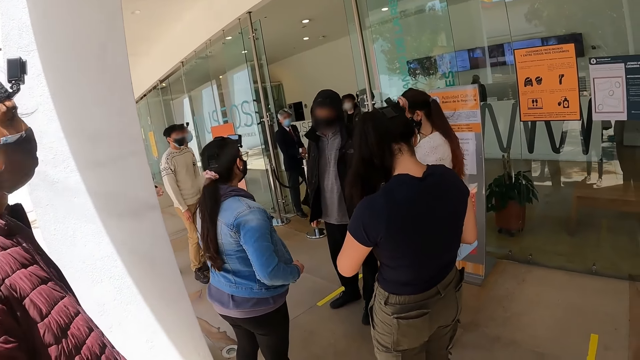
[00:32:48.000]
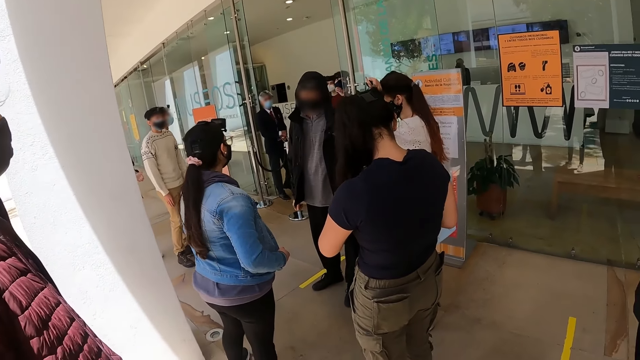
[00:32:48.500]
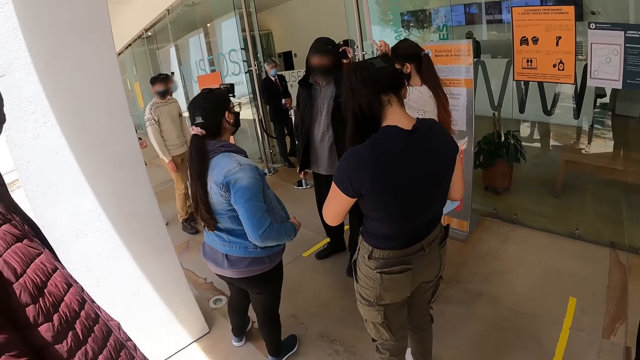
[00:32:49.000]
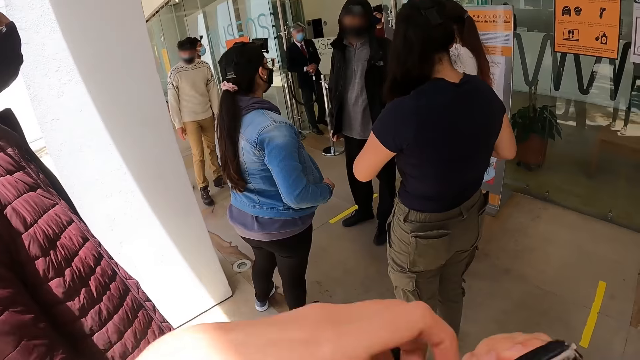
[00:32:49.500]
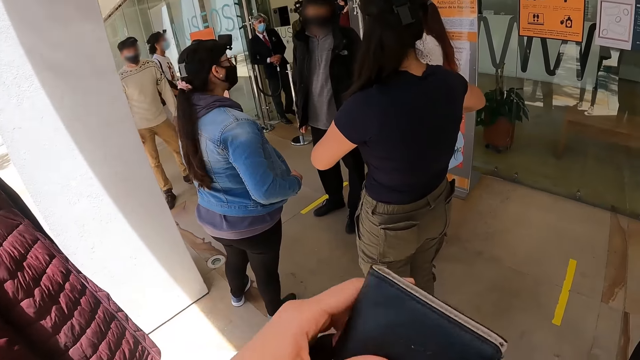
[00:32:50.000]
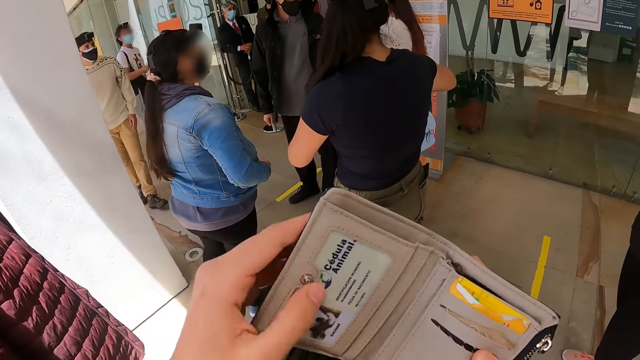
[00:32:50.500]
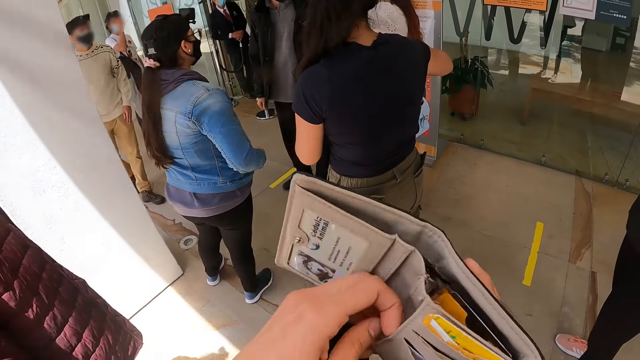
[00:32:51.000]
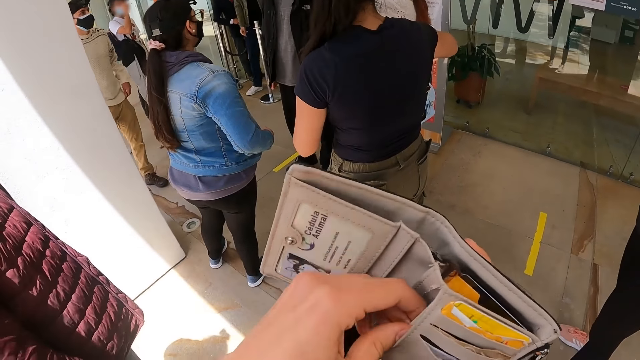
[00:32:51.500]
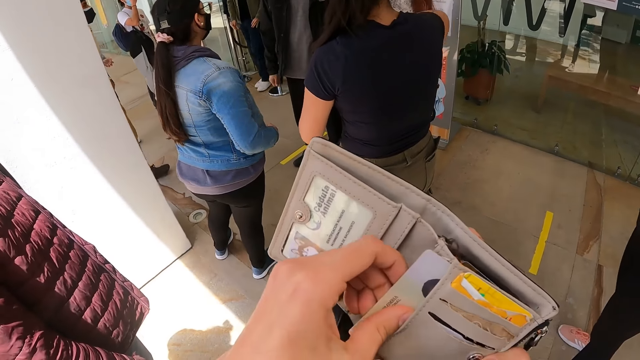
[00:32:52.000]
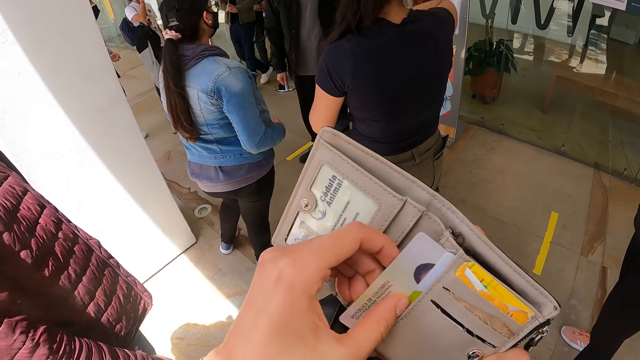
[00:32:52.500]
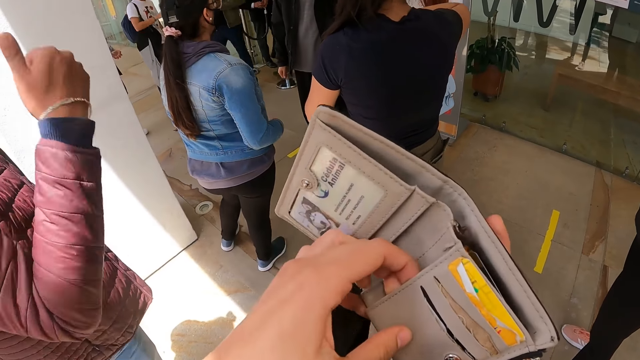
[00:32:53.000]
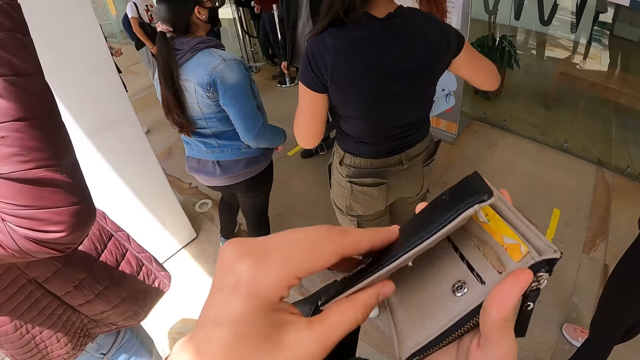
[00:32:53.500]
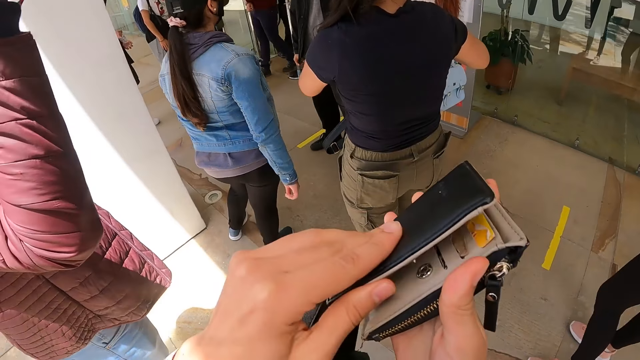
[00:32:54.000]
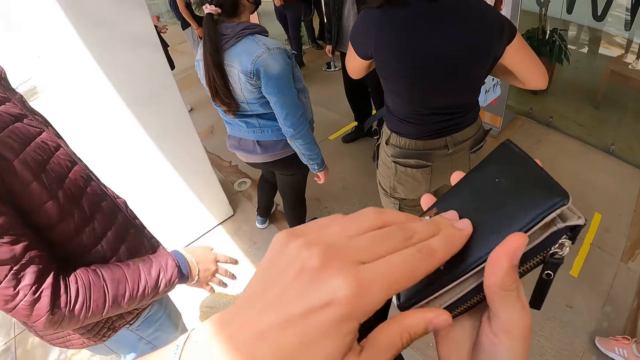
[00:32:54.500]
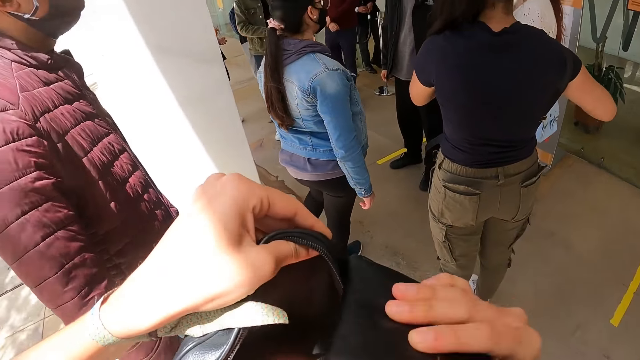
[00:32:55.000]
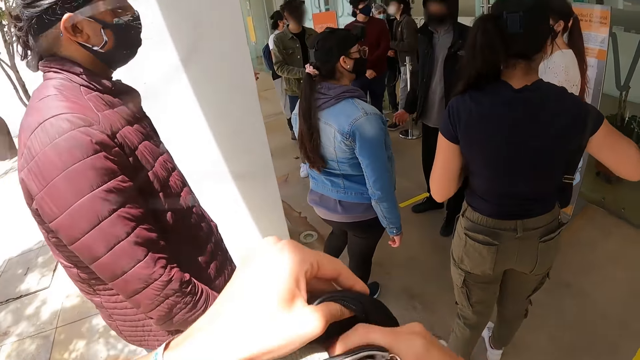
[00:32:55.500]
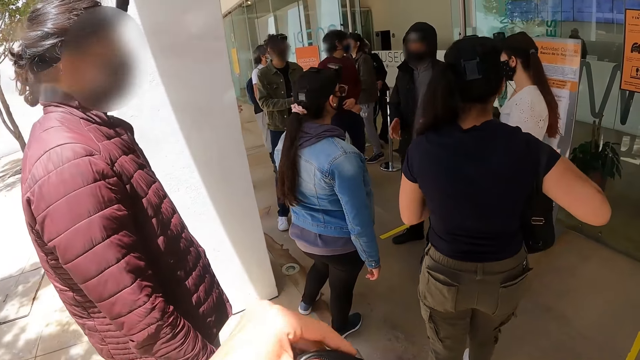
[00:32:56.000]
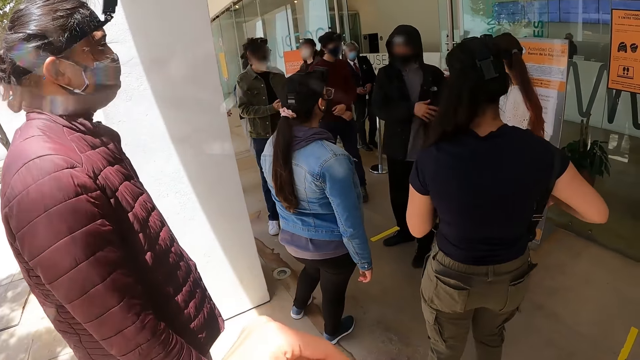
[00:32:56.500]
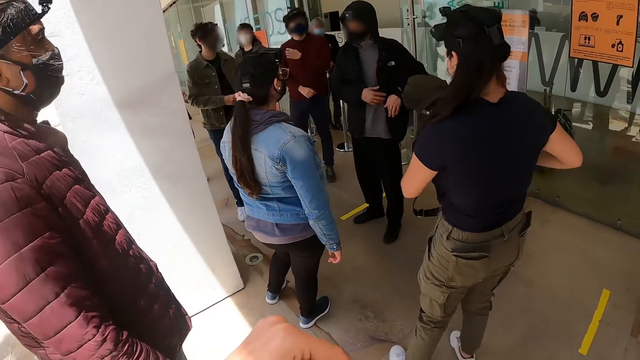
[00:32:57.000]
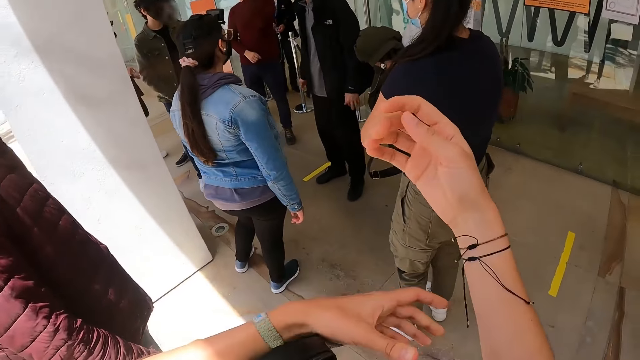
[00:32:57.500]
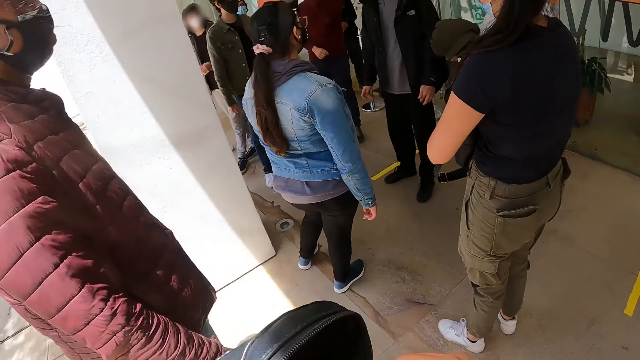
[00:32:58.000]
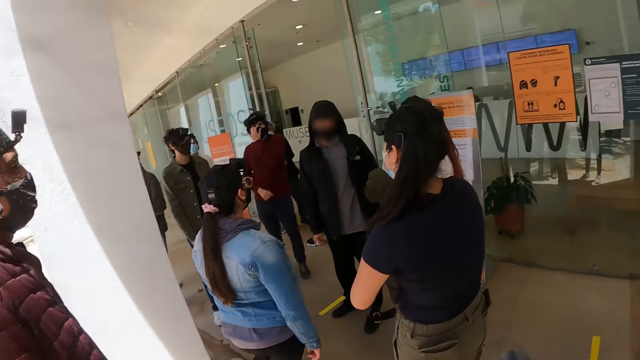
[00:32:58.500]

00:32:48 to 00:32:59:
The camera wearer adjusts a purse or wallet. They open the wallet. They pull a card from the purse. They check cards in the wallet. They push a card in the purse. They close the purse. They put the purse in the bag. They adjust hands.

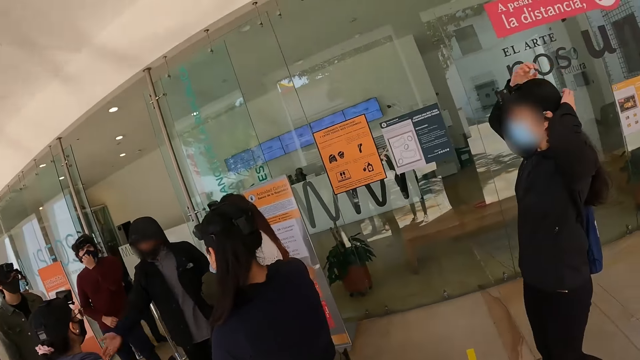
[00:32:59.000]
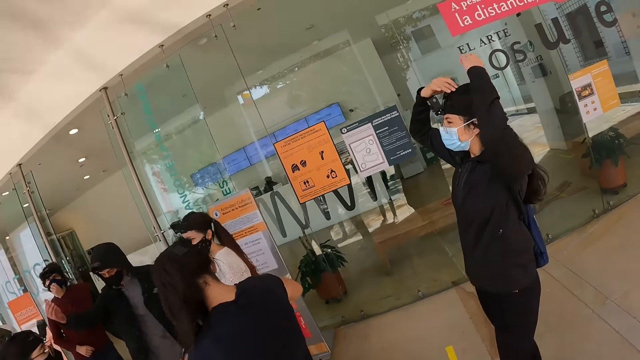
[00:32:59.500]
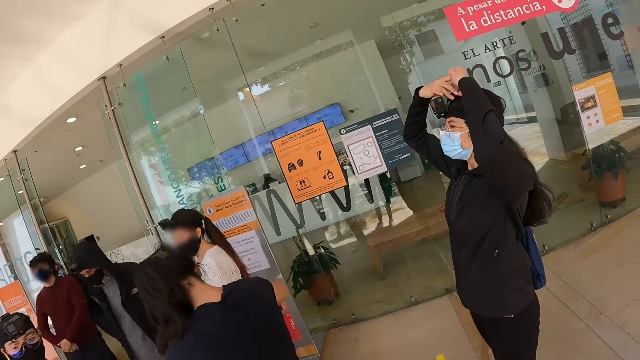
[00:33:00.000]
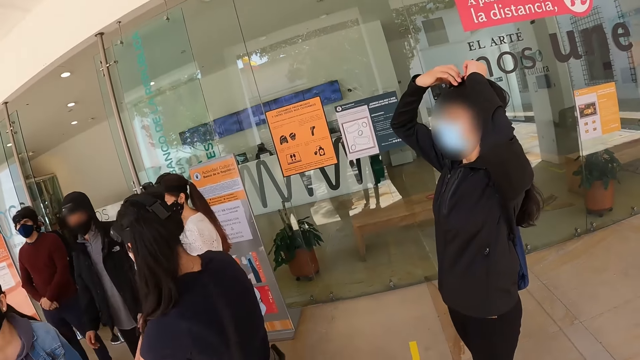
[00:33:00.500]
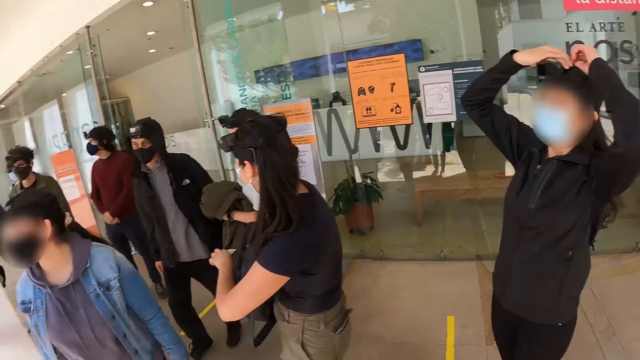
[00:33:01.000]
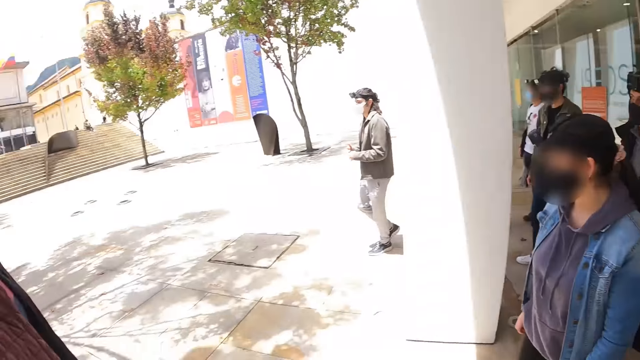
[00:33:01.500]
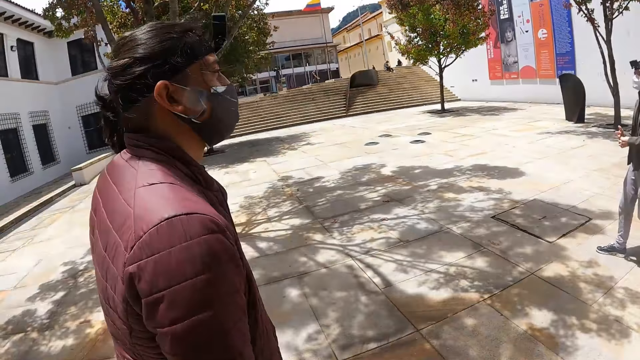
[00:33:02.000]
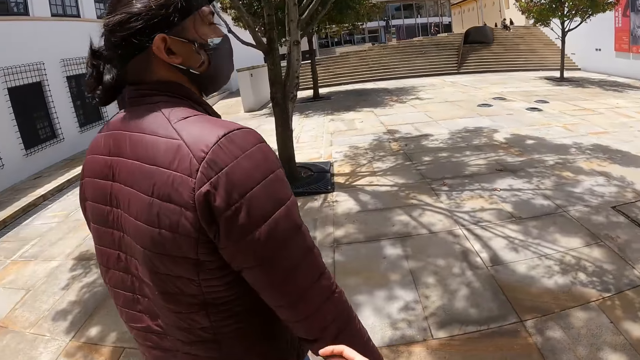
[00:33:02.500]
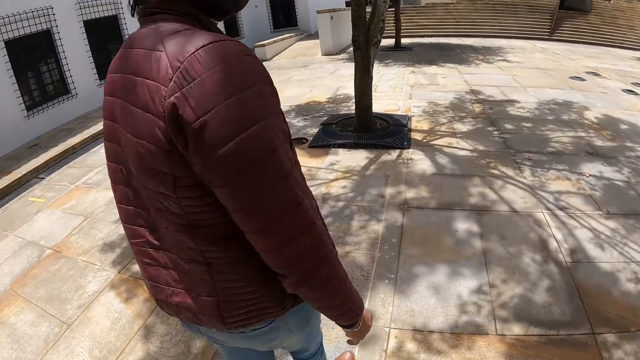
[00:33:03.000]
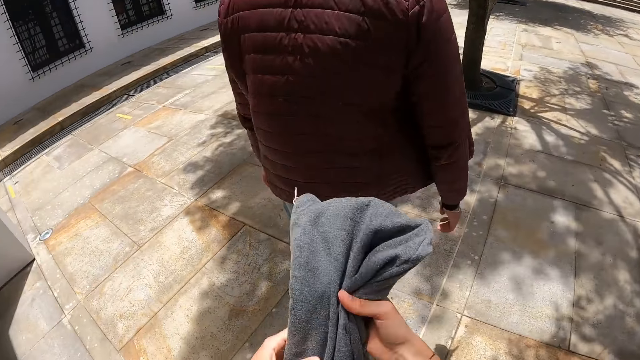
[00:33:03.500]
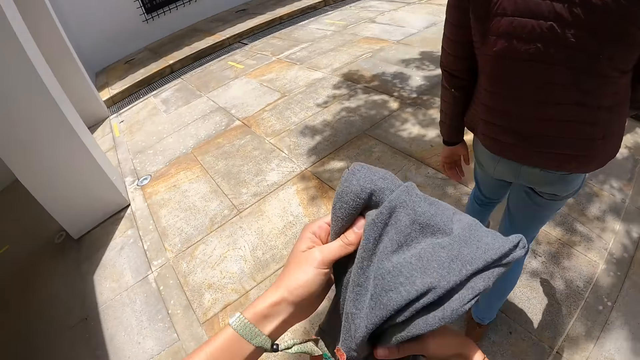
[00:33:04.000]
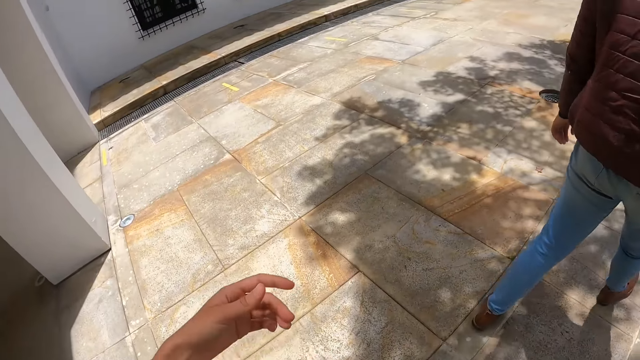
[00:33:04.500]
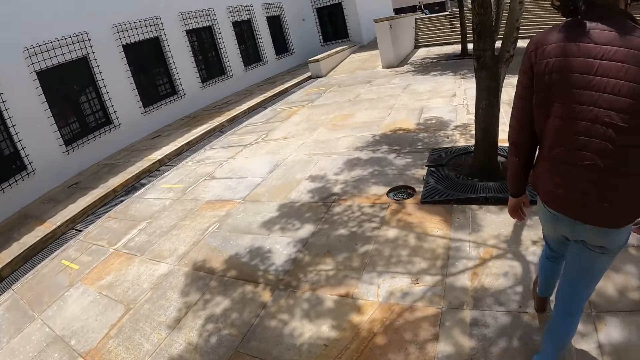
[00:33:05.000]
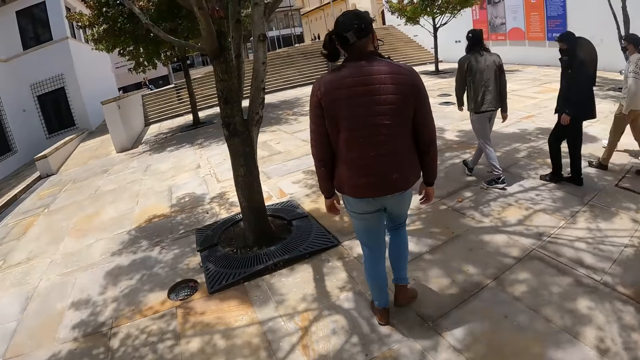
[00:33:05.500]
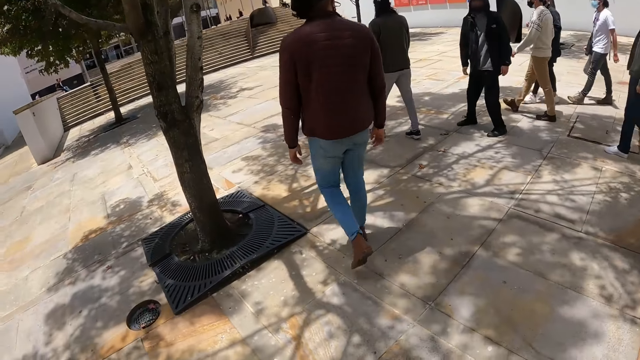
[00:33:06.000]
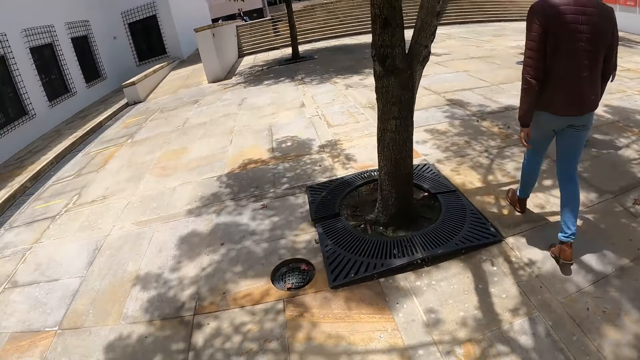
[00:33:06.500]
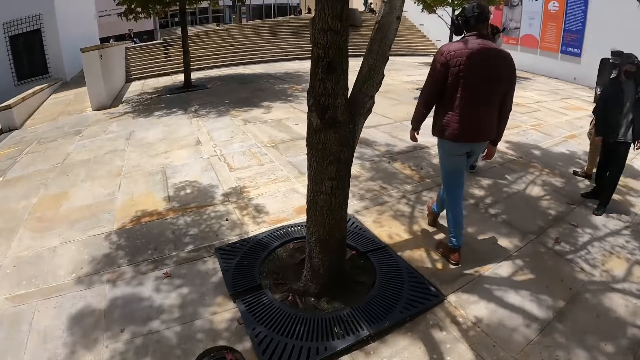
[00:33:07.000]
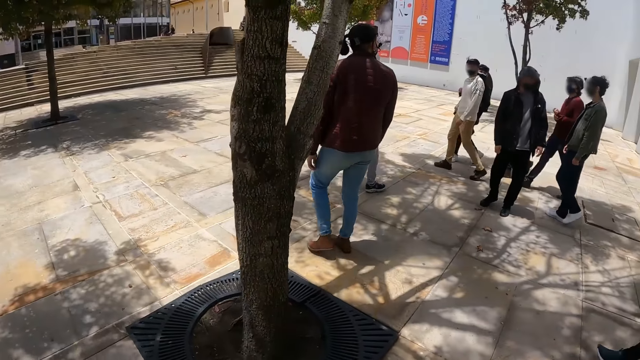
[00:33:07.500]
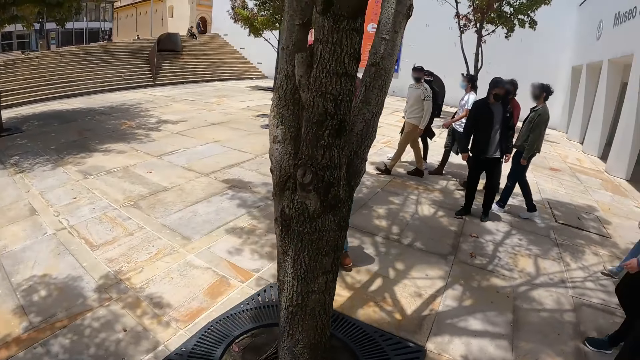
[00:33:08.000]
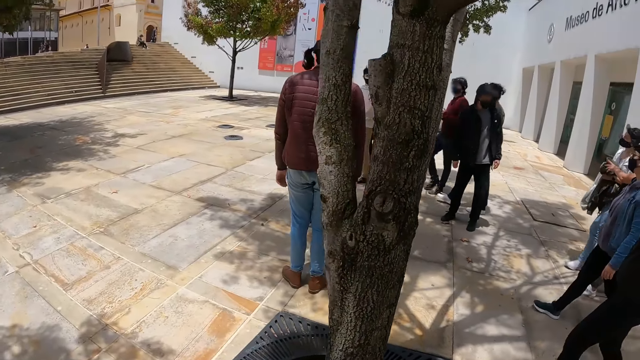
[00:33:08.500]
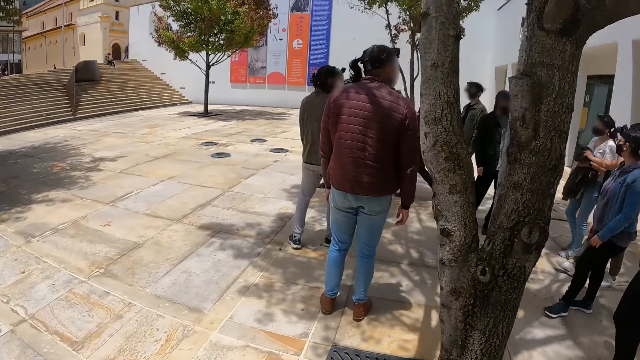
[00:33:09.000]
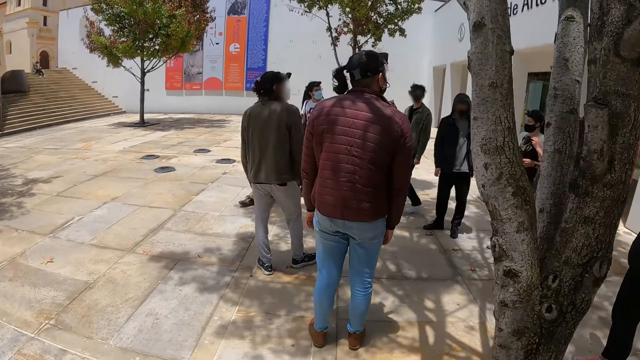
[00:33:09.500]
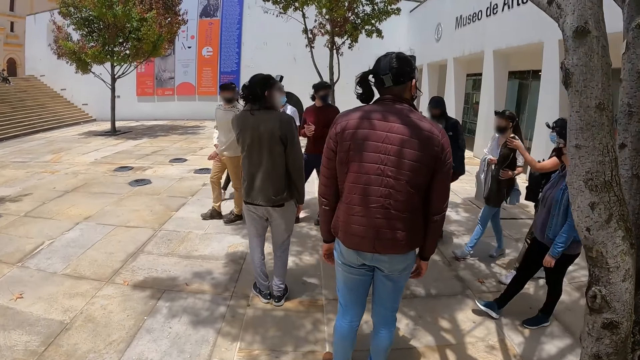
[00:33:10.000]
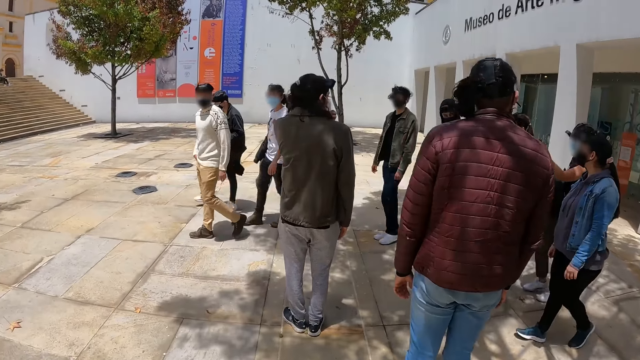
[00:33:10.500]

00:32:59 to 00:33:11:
The camera wearer looks around in the compound. They adjust the sweater. They walk around in the compound.
